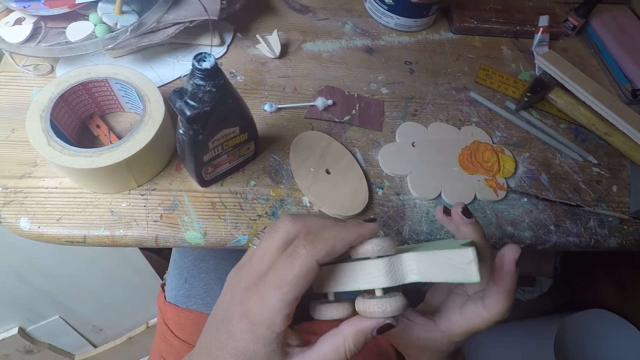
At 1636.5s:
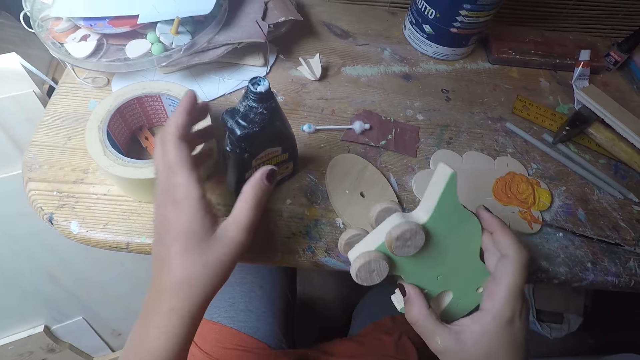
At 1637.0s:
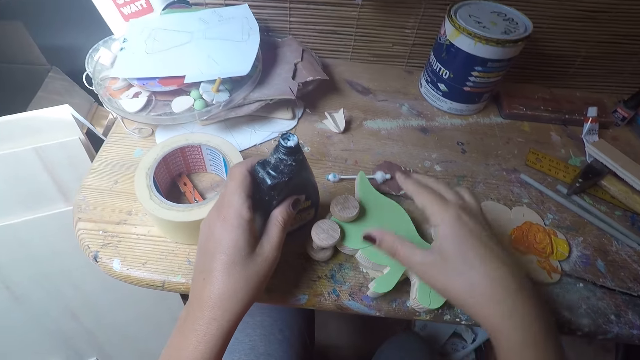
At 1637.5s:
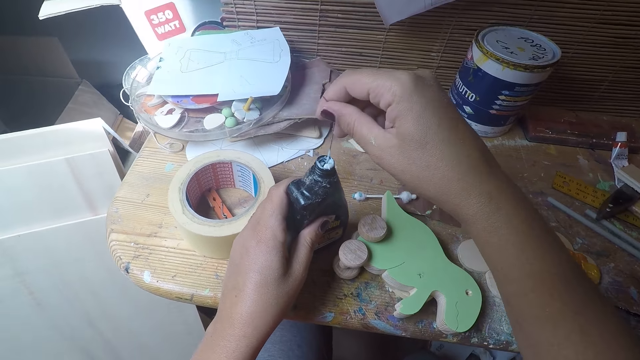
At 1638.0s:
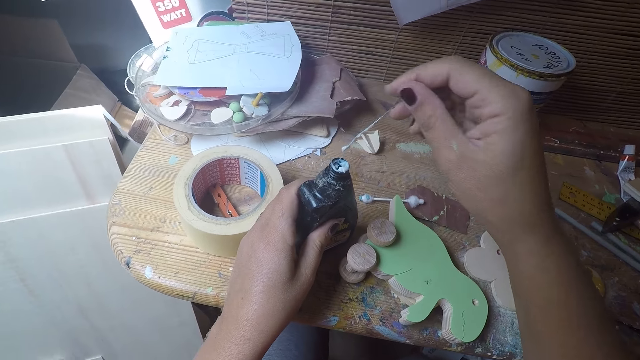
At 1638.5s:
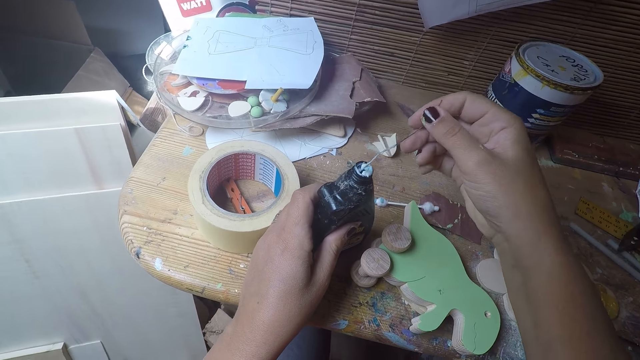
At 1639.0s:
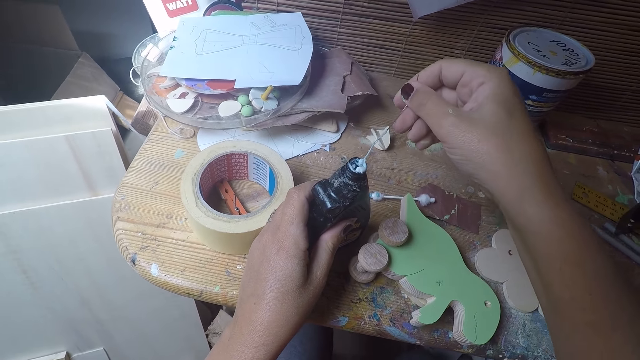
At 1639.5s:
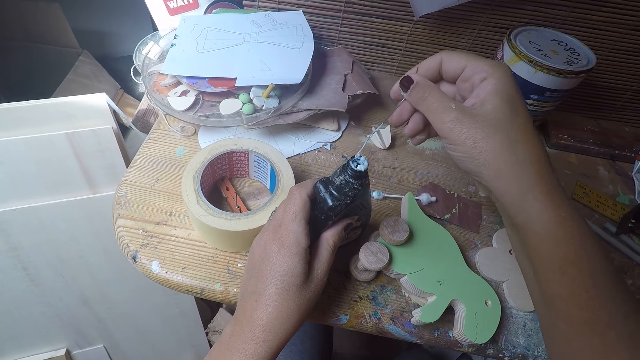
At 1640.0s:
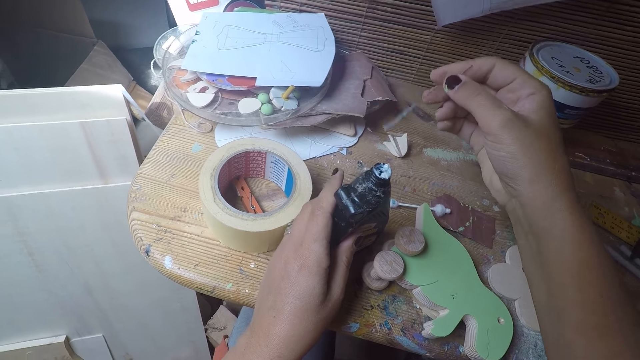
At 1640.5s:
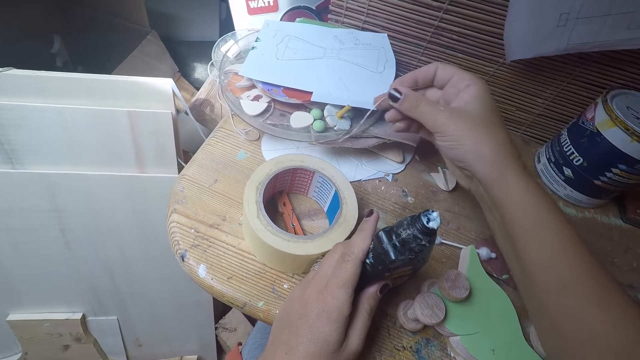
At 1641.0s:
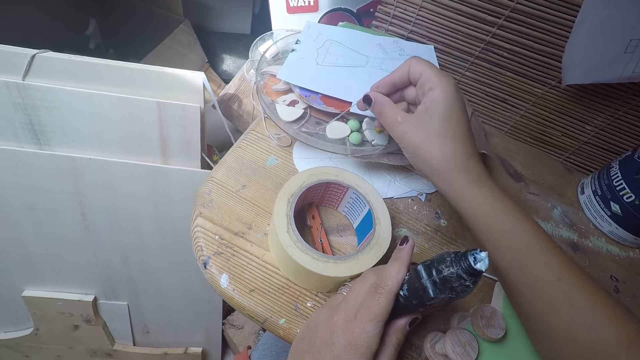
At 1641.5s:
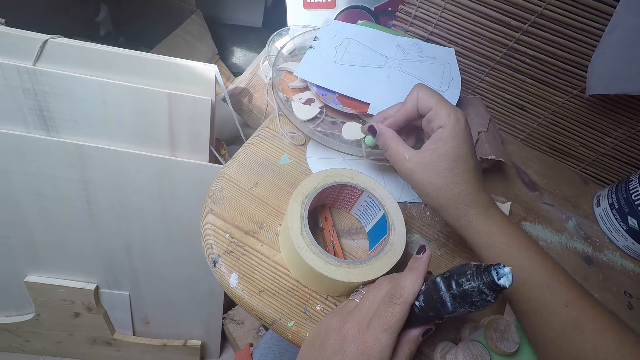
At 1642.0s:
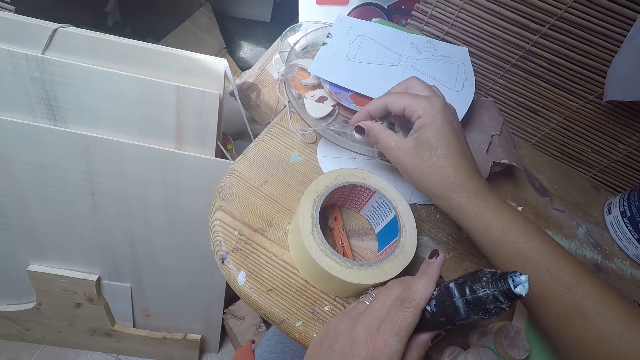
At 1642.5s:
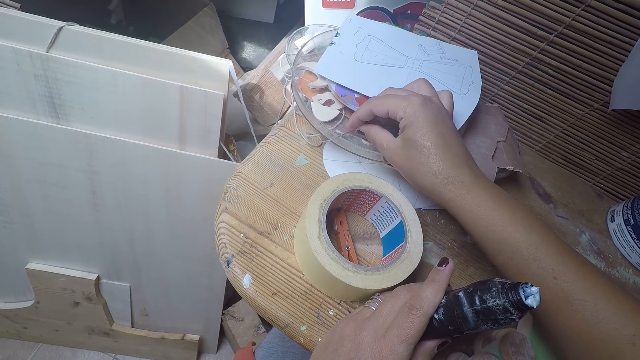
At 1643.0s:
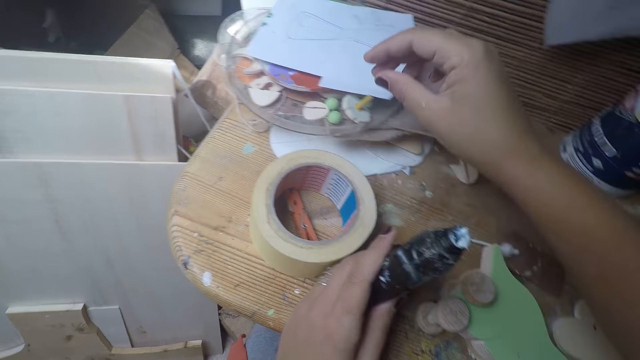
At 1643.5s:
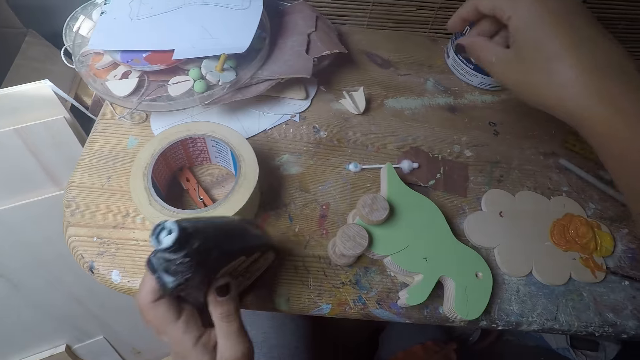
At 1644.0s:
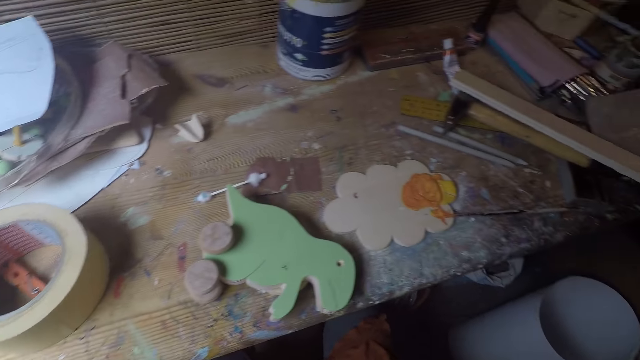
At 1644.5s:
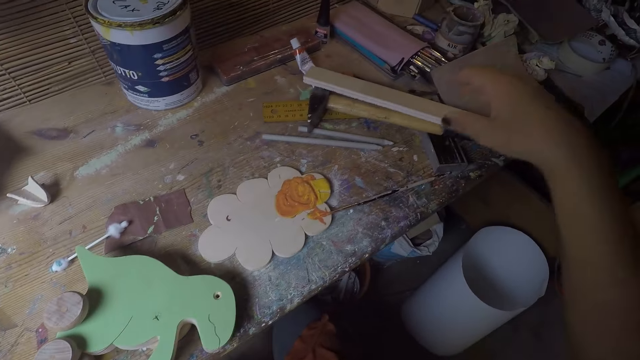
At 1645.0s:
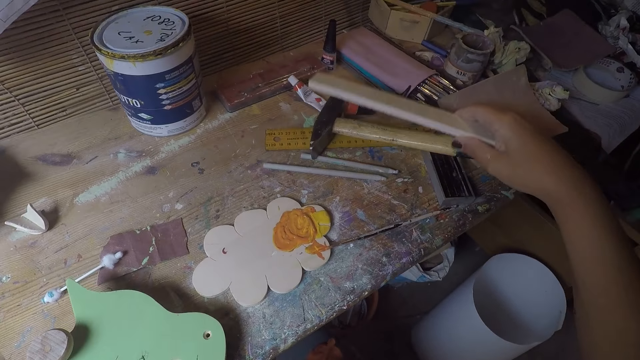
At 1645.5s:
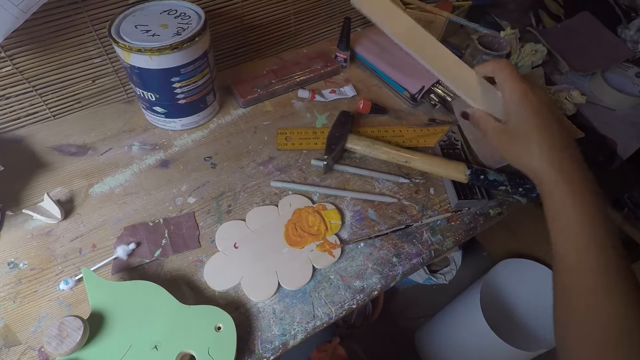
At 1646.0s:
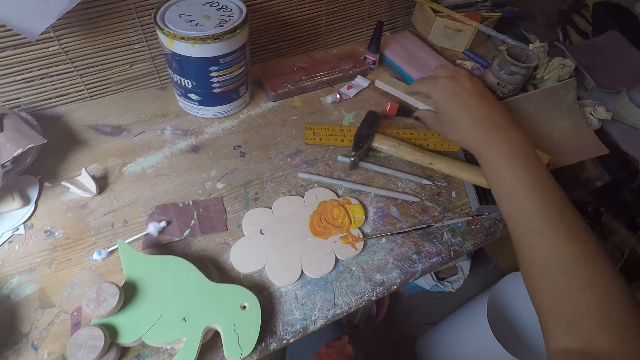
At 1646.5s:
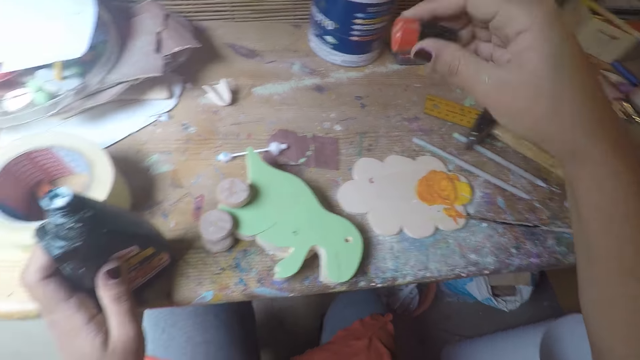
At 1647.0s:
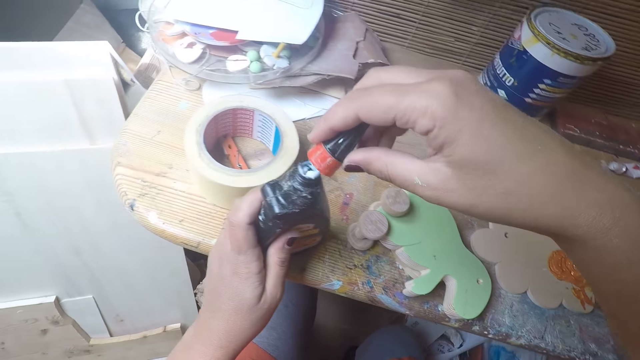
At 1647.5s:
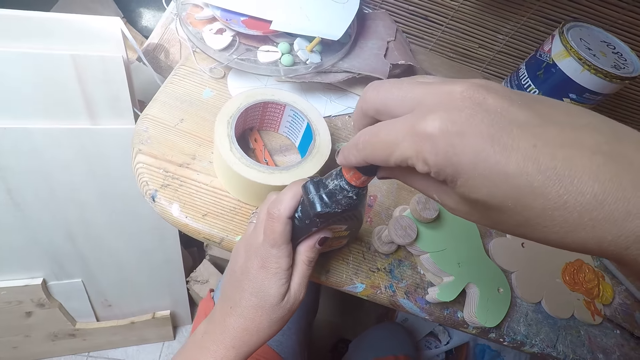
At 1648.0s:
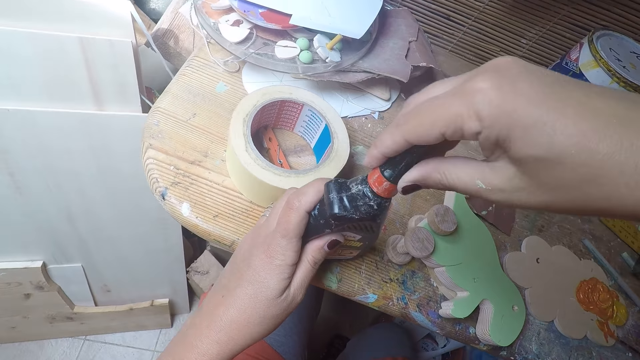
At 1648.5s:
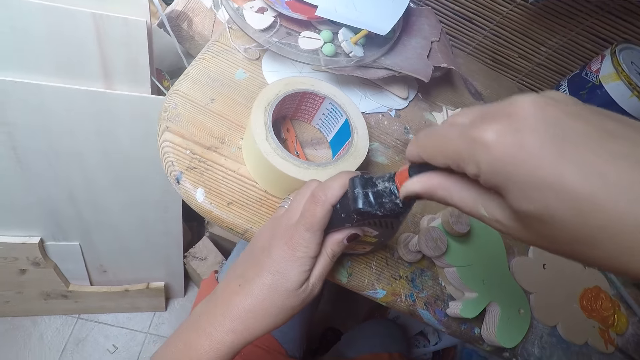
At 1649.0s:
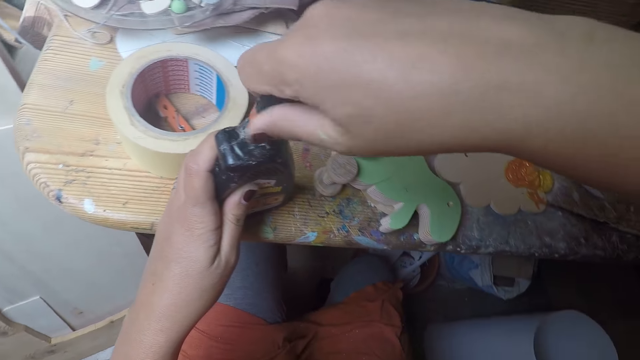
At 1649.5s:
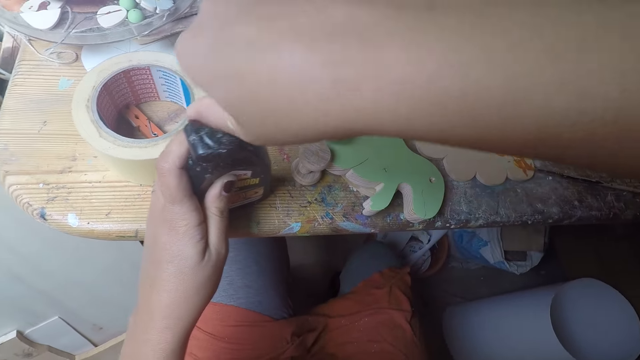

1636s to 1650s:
The camera wearer holds the bottle of glue with her left hand. She drops the wood shaped dinosaur in her right hand on the table. She holds a metal string in the bottle of glue with her right hand, and pulls out the metal string in the bottle of glue with her right hand. She drops the metal string in her right hand on a tray on the table. She carries wood on the table with her right hand. She picks up a piece of wood. She drops the wood in her right hand on the table. She picks up a cover on the table with her right hand. She covers the bottle of glue with the cover in her right hand.

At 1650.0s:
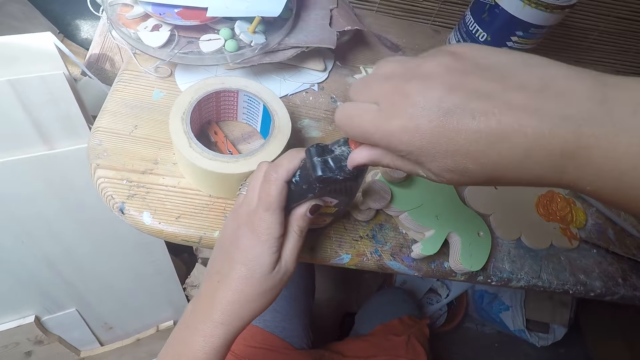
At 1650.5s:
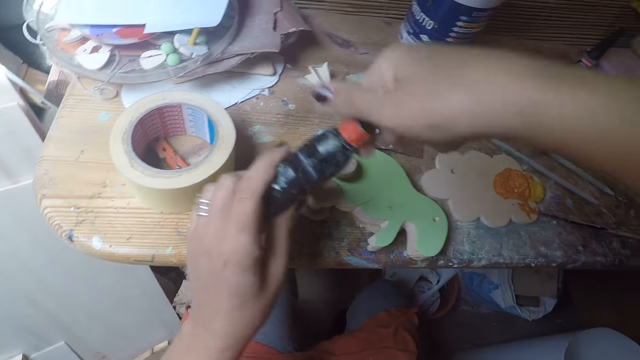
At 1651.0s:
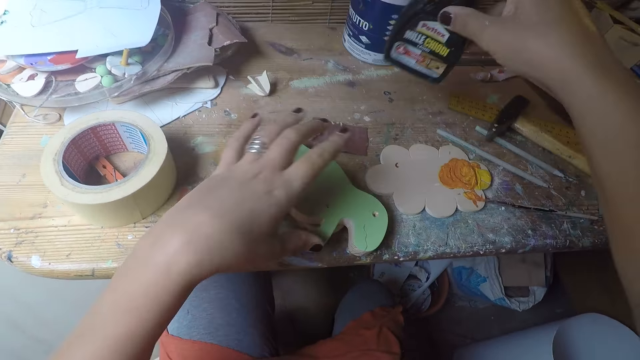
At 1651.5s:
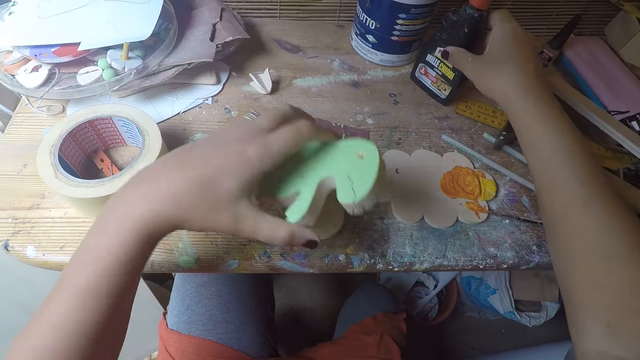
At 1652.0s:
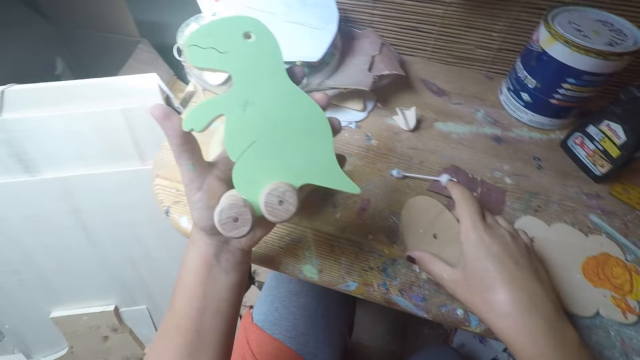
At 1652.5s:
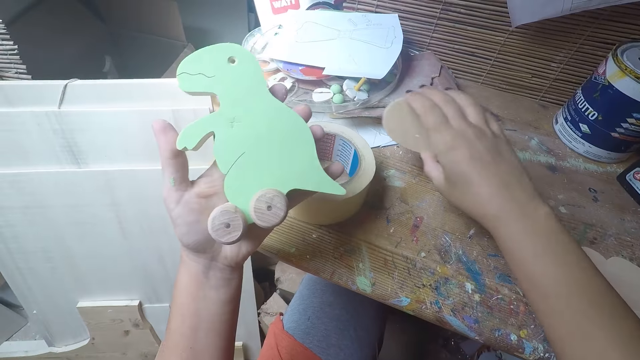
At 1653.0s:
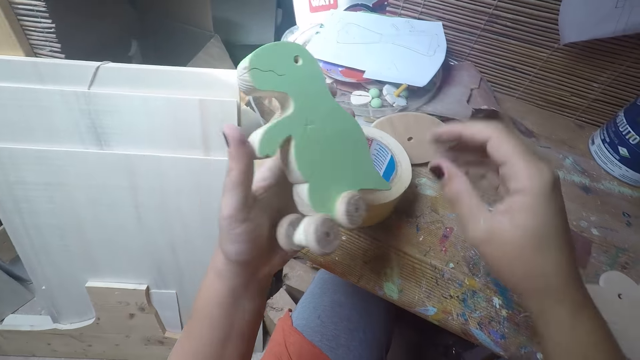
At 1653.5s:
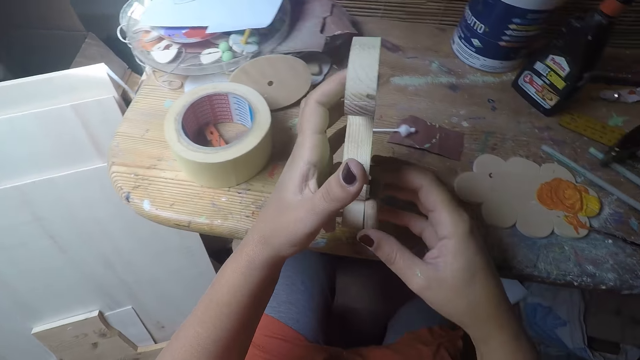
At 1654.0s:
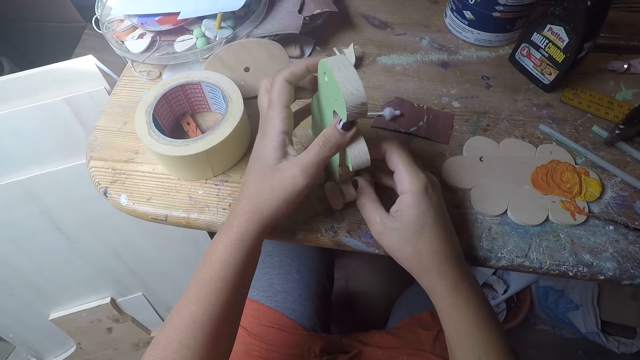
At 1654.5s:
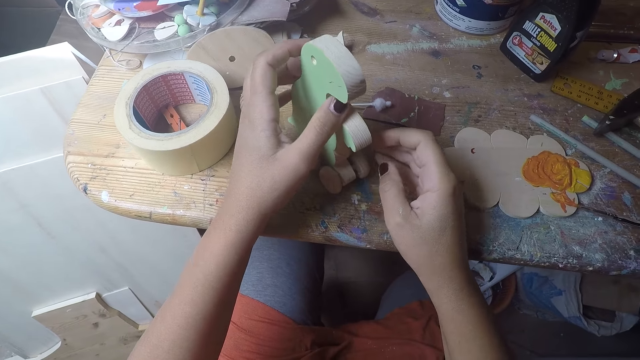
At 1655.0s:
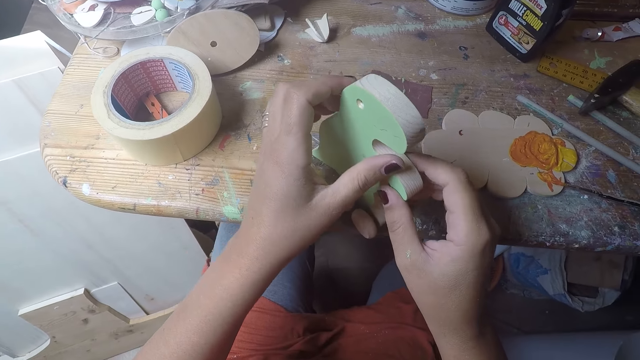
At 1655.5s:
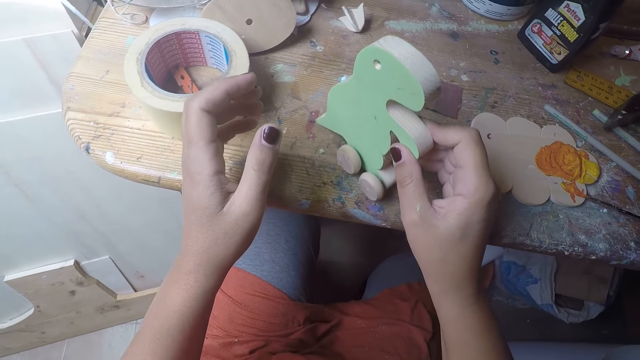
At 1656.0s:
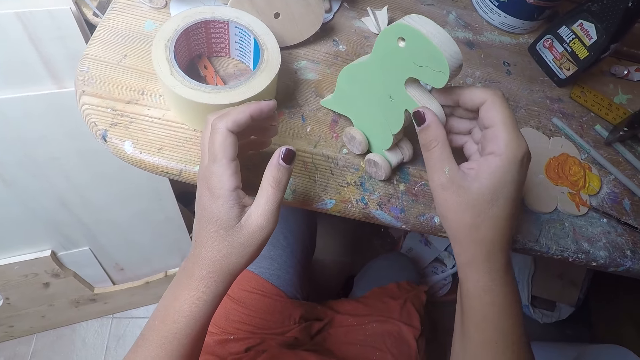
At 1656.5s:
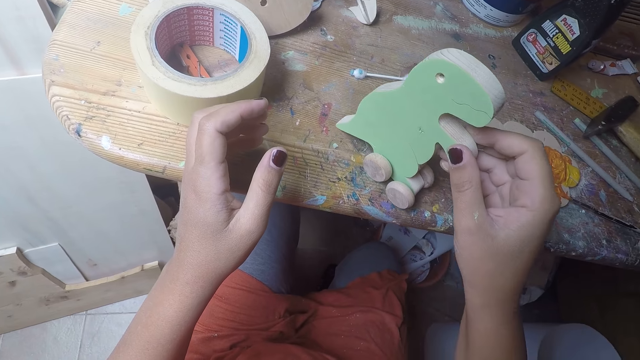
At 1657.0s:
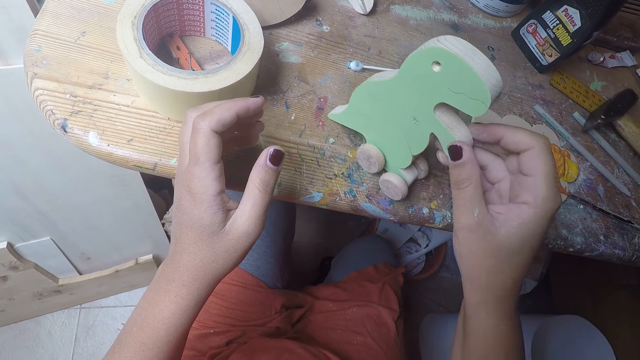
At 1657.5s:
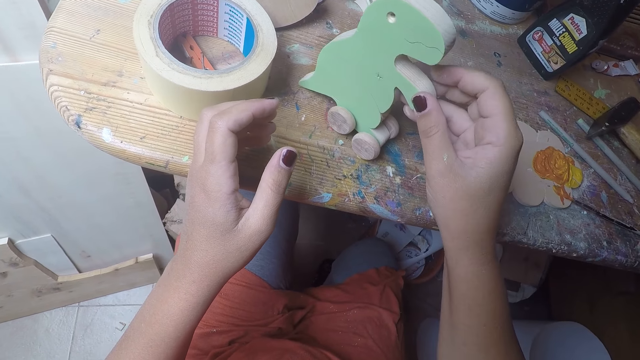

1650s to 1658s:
The camera wearer moves the bottle of glue in her left hand to her right hand. She drops the bottle of glue in her right hand on the table. She picks up the wood shaped dinosaur on the table with her left hand. She picks up a piece of wood on the table with her right hand. She drops the wood in her right hand on the table. She holds the wood shaped dinosaur with both hands. She drops the wood shaped dinosaur in both hands on the table. She holds the wood shaped dinosaur with her left hand. She holds the wood shaped dinosaur with her right hand. She moves the wood shaped dinosaur on the table with her right hand.
